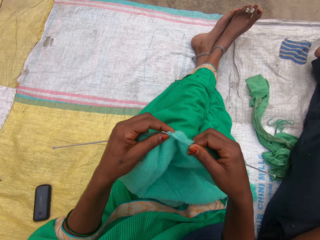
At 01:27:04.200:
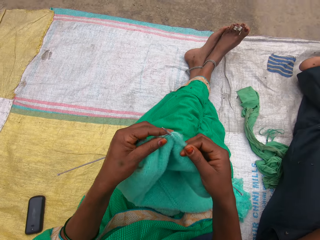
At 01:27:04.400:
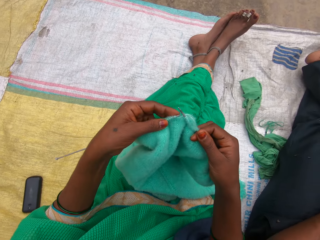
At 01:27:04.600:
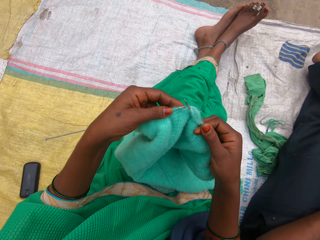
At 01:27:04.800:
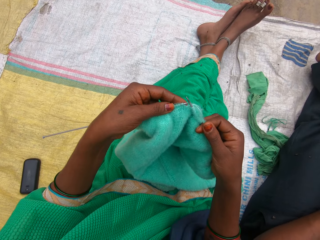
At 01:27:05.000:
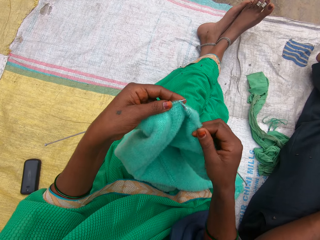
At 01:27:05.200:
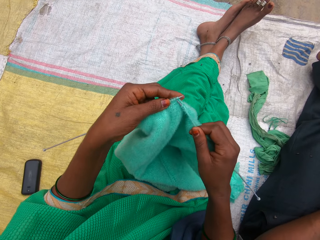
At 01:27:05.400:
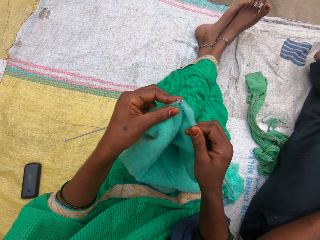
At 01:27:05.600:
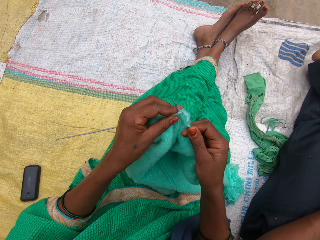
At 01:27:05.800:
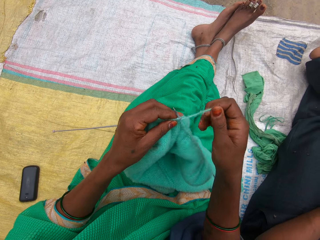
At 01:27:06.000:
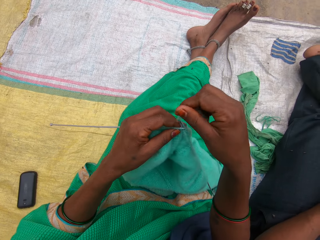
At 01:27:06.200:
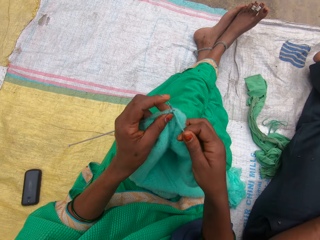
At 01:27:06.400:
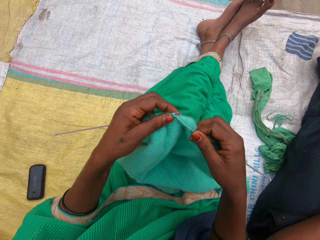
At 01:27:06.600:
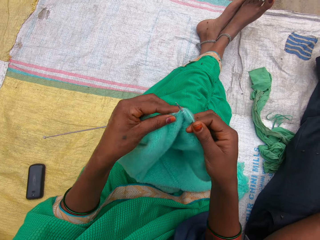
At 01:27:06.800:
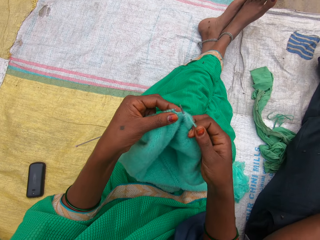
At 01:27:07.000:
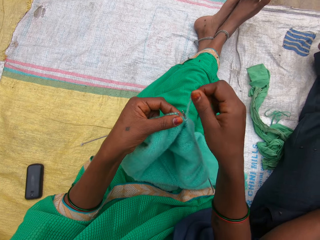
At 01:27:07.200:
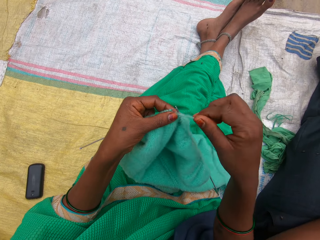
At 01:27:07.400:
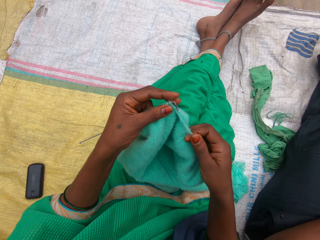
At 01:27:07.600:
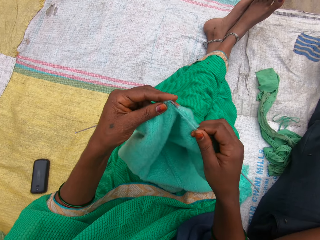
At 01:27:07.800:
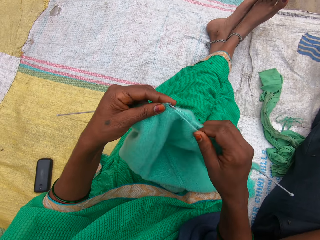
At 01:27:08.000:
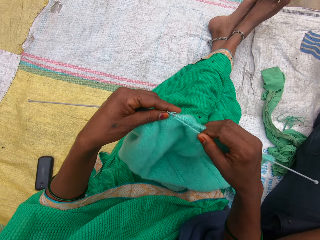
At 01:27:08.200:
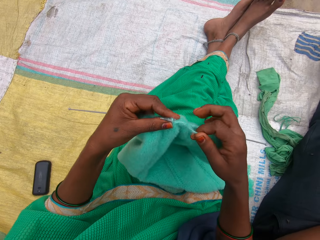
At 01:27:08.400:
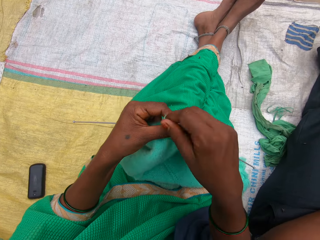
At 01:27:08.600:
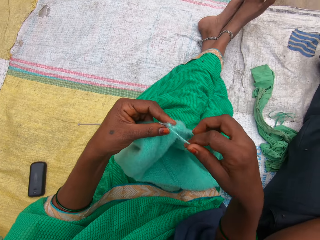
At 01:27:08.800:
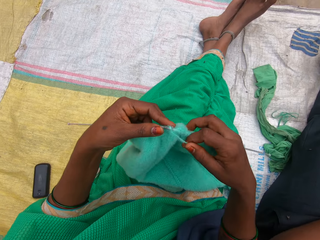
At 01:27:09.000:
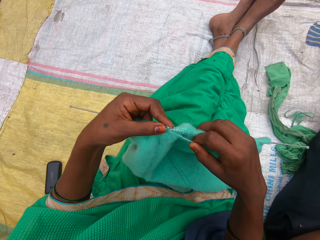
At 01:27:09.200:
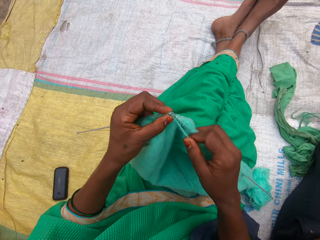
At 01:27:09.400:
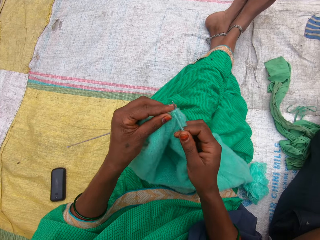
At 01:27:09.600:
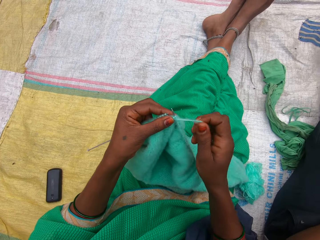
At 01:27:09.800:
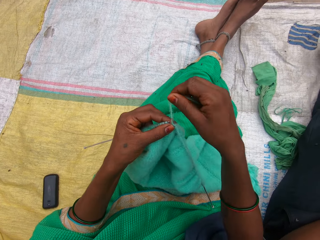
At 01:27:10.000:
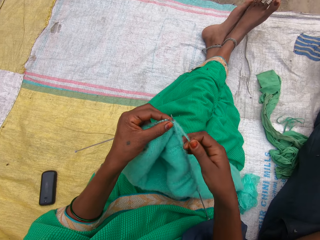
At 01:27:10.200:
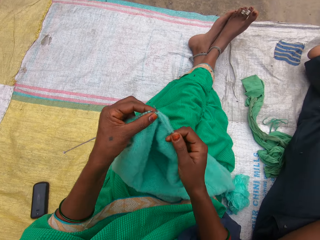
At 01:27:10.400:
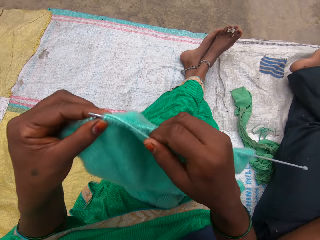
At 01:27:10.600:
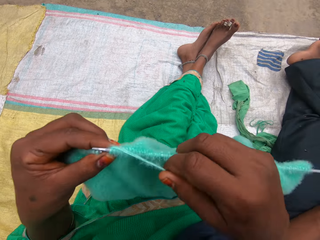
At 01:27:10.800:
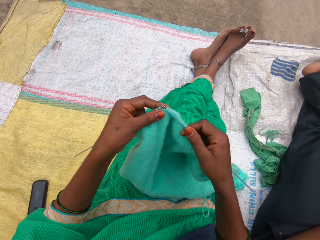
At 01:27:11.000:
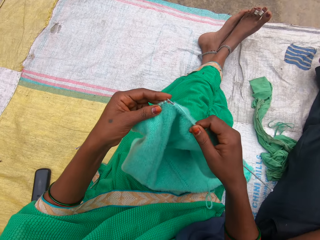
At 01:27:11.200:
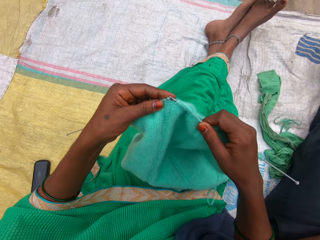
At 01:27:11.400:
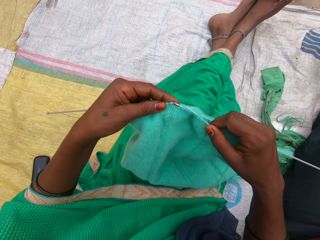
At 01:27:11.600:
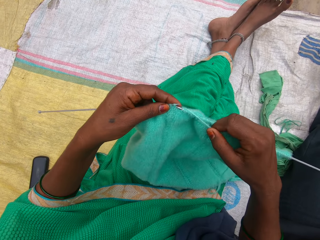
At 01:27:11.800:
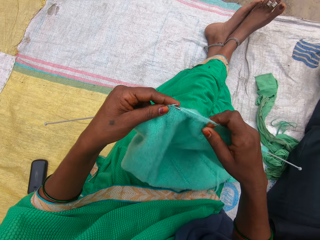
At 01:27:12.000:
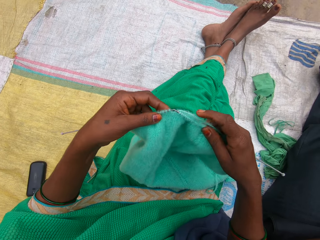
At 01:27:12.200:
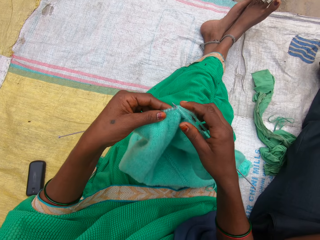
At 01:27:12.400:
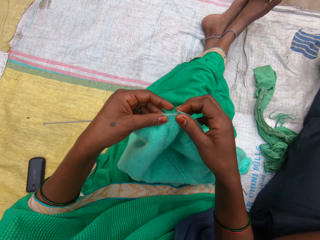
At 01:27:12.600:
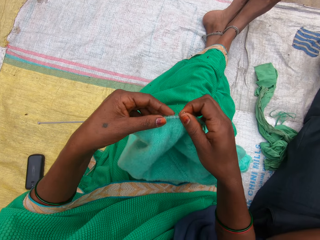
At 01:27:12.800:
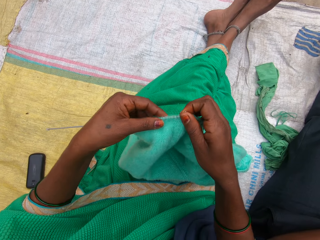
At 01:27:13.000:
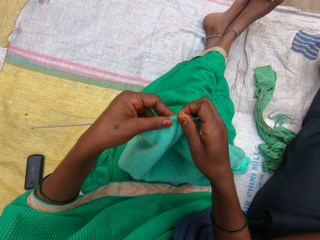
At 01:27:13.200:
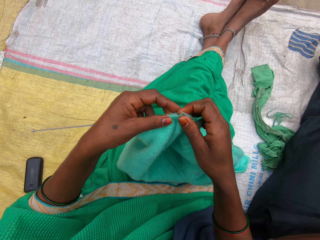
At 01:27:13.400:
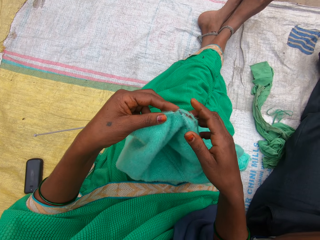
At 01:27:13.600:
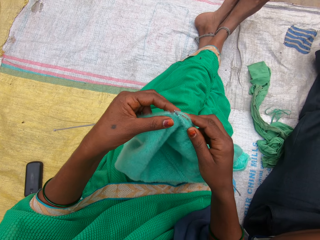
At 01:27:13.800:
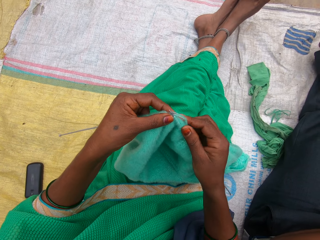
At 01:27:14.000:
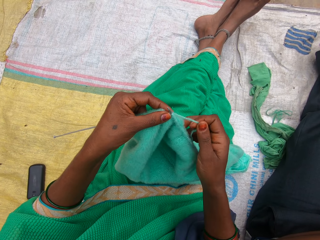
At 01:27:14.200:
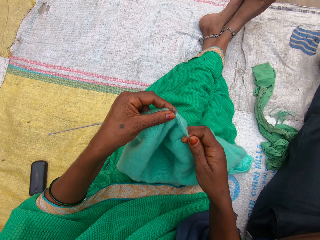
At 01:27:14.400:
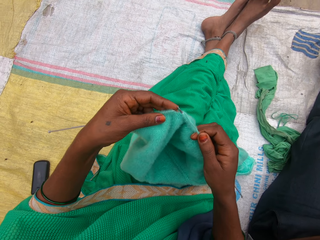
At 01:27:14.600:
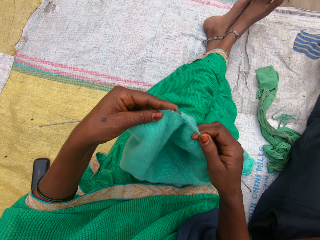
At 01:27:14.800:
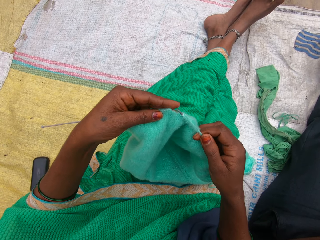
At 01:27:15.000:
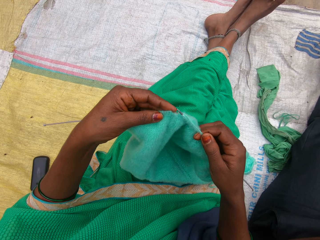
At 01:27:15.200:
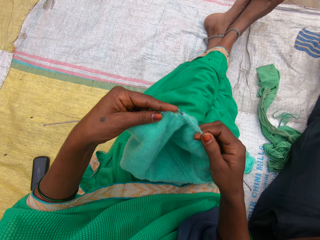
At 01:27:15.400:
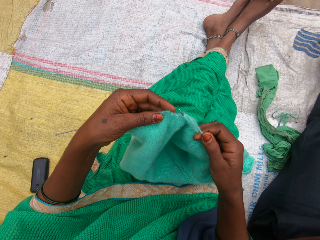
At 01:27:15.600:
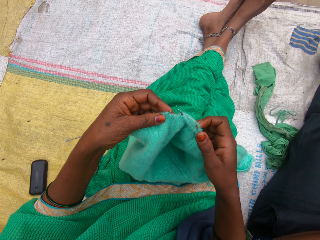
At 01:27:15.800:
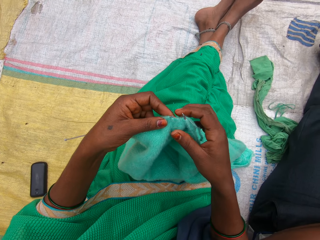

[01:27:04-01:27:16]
The camera wearer knits the fabric.

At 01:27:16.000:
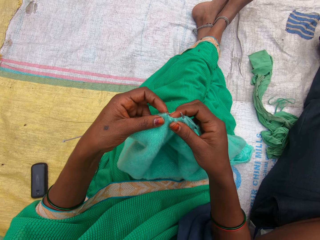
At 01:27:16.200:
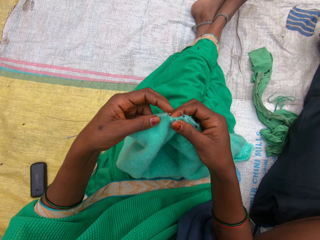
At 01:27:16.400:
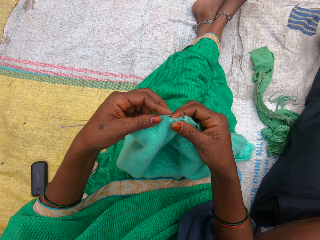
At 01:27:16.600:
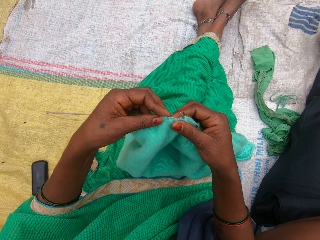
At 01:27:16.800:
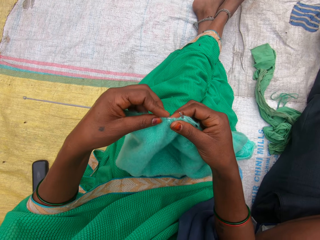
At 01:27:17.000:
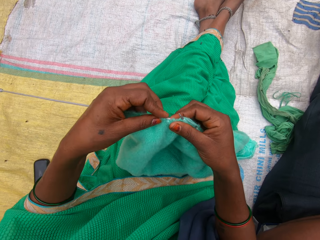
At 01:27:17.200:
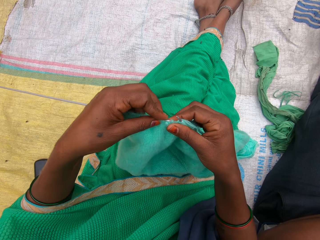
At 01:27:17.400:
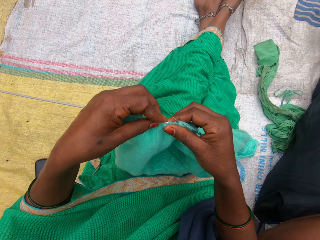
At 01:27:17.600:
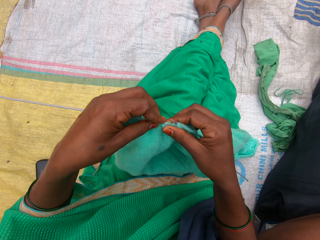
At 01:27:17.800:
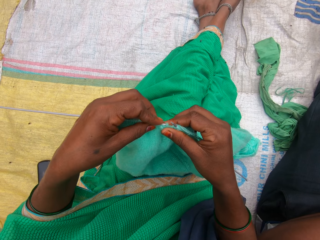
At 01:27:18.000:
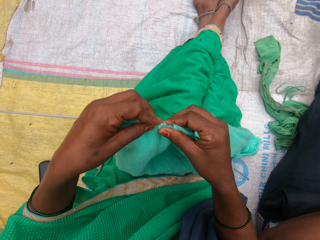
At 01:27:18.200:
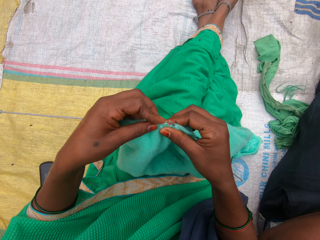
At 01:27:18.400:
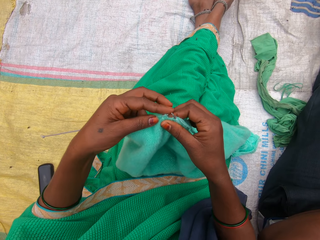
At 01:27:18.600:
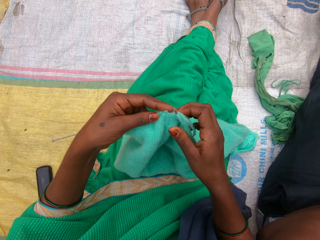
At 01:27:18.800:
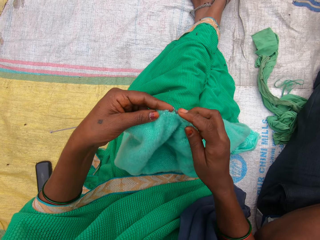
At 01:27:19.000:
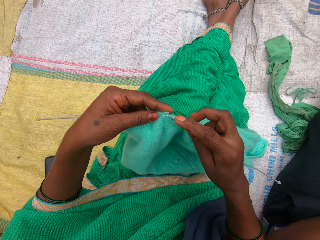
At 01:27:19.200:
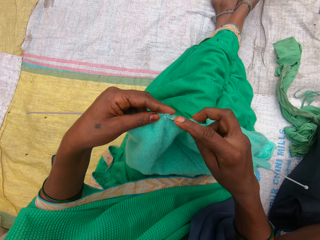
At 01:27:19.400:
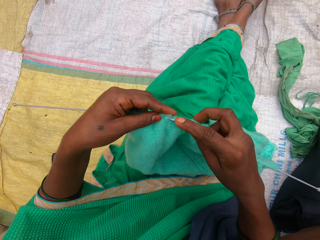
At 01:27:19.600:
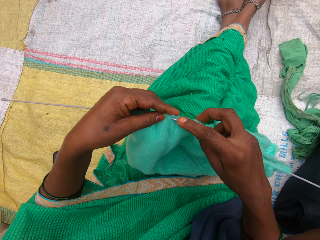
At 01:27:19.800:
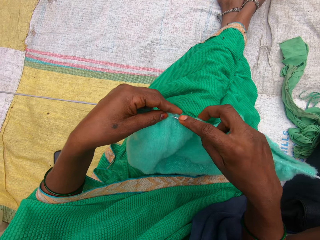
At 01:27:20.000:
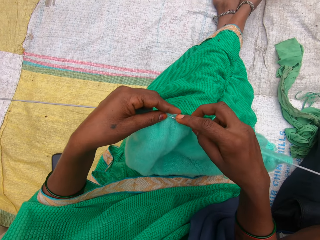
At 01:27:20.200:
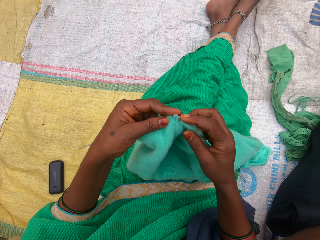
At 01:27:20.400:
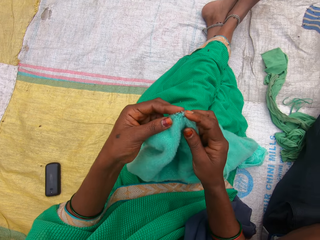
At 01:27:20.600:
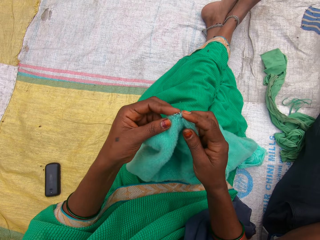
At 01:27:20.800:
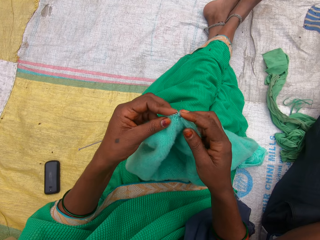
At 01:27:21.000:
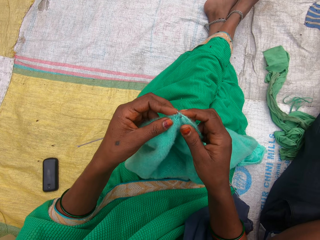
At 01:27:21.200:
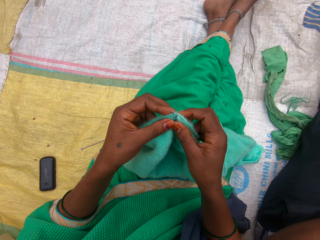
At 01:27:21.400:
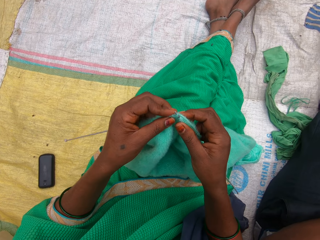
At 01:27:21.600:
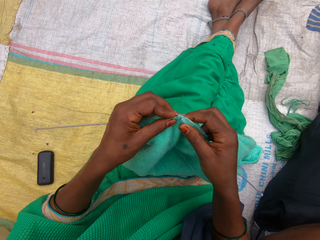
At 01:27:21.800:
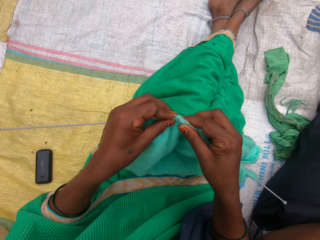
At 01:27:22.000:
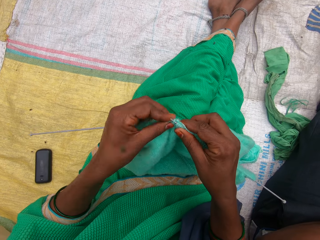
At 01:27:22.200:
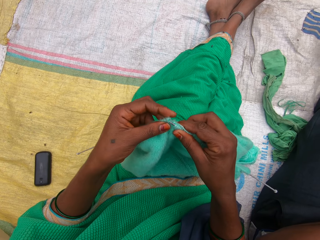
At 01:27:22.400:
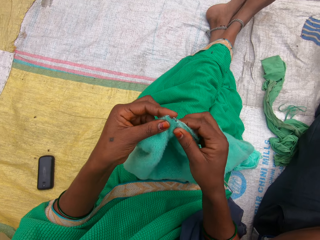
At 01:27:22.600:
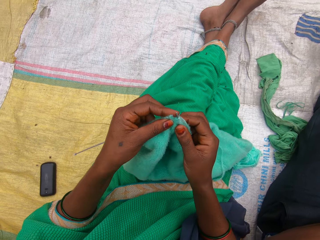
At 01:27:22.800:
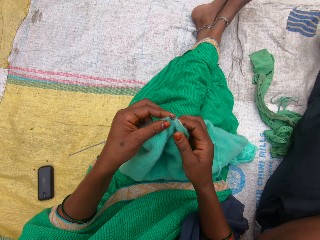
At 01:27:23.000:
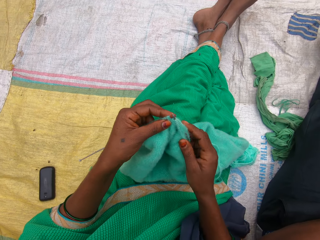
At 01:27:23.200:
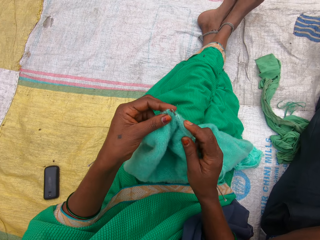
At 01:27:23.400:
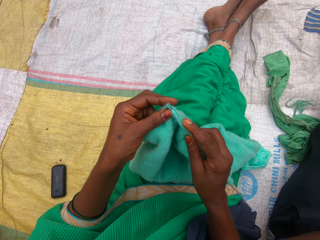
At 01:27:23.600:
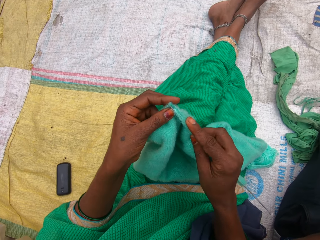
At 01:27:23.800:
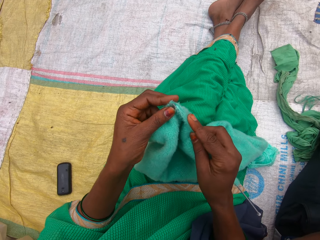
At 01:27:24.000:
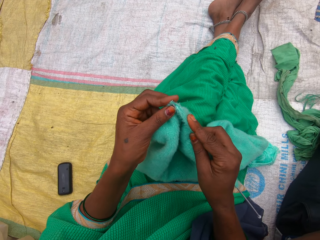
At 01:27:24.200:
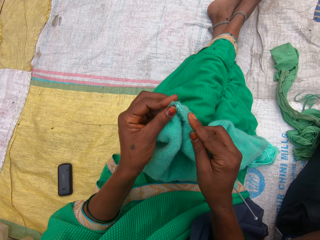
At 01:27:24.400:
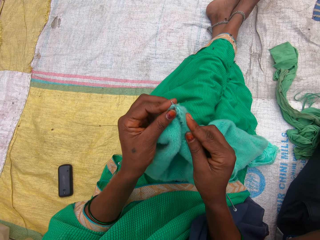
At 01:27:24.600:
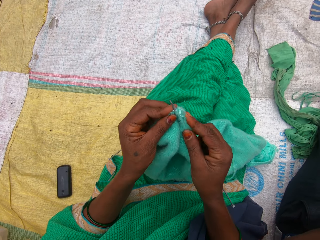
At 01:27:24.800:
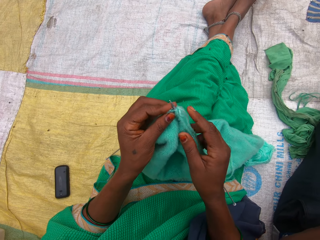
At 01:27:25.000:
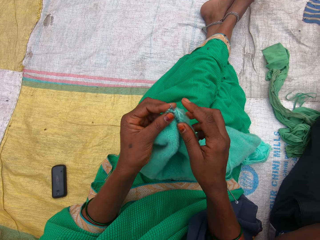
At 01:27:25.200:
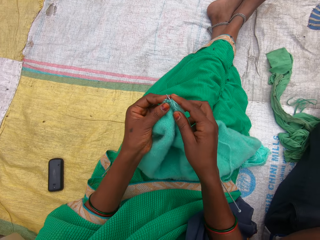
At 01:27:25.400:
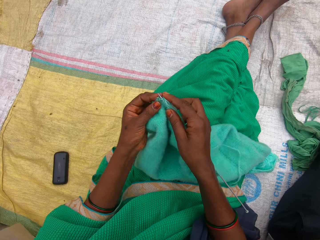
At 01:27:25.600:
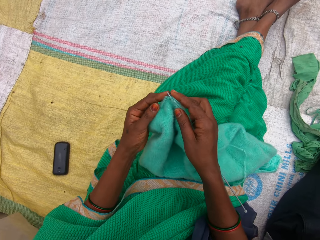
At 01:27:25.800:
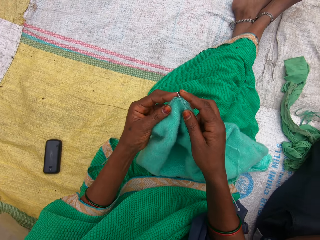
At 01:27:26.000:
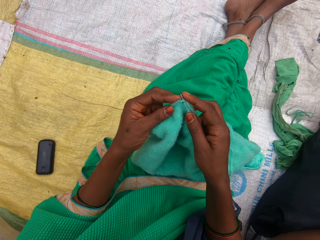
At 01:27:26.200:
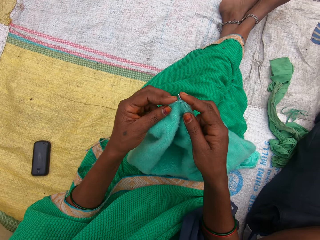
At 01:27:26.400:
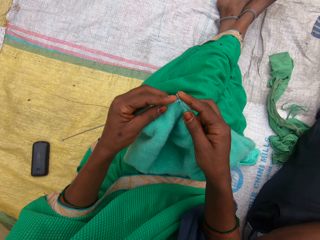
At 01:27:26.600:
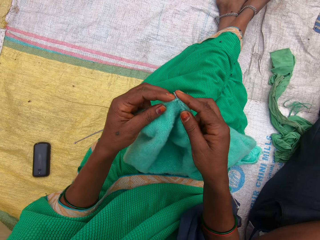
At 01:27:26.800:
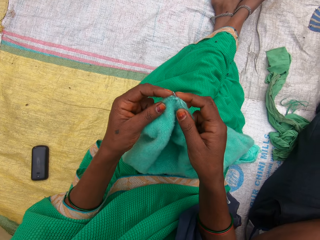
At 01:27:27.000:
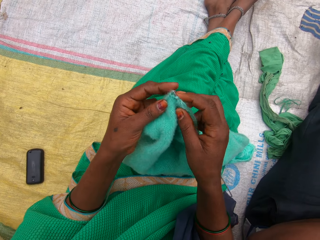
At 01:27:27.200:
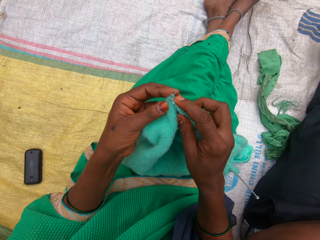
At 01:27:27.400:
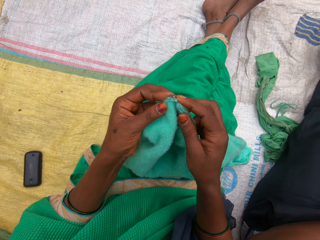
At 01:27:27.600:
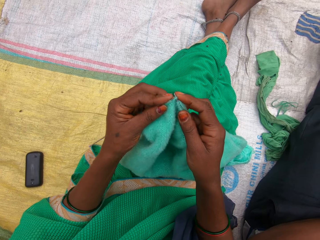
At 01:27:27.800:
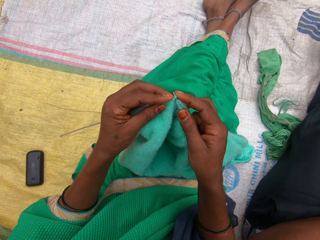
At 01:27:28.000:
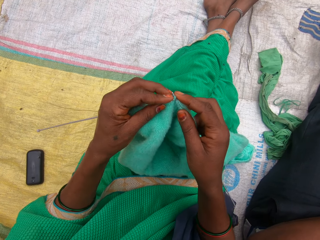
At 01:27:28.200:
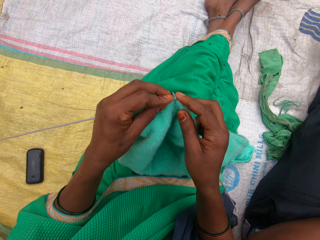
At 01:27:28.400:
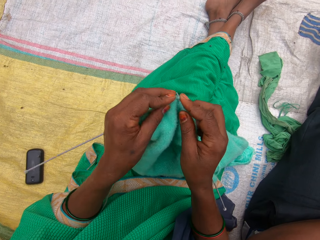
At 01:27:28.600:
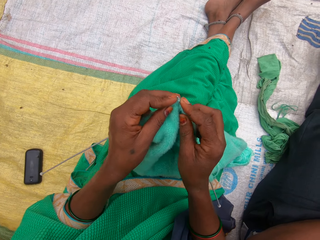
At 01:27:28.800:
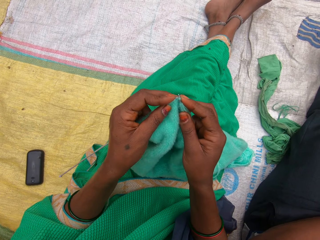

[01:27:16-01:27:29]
The camera wearer holds the fabric. They knit the fabric.
